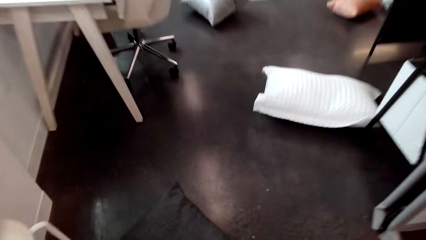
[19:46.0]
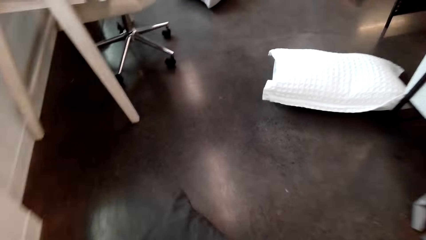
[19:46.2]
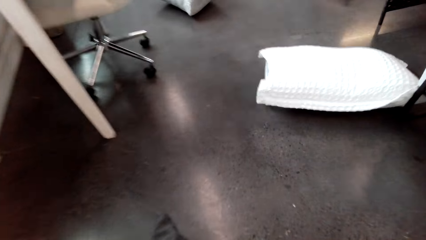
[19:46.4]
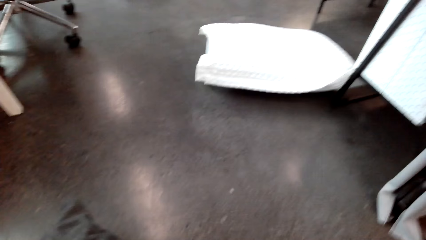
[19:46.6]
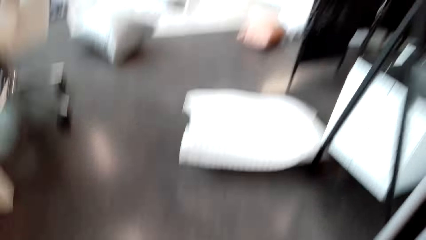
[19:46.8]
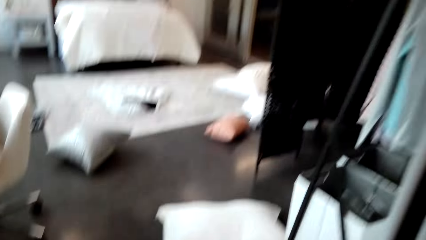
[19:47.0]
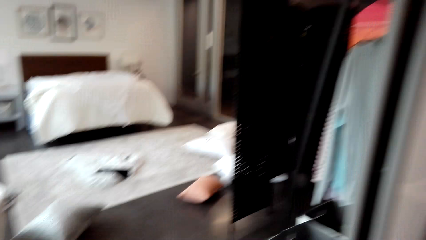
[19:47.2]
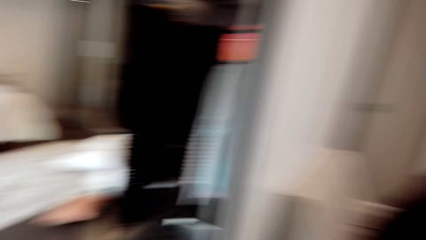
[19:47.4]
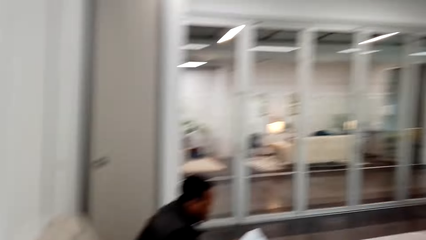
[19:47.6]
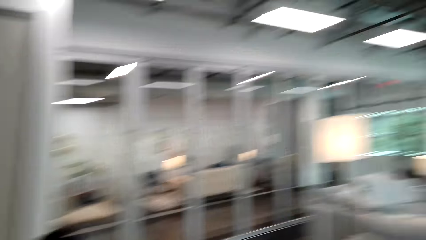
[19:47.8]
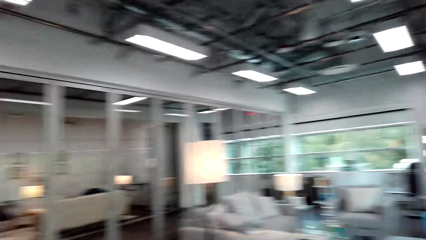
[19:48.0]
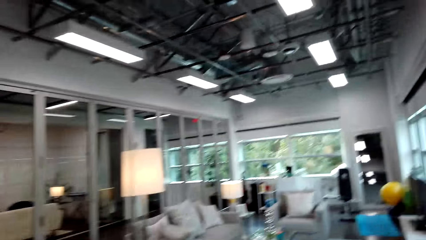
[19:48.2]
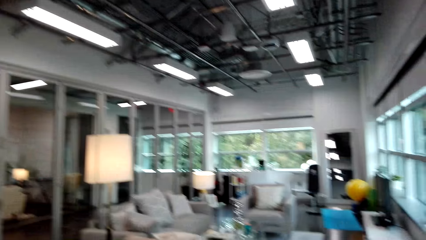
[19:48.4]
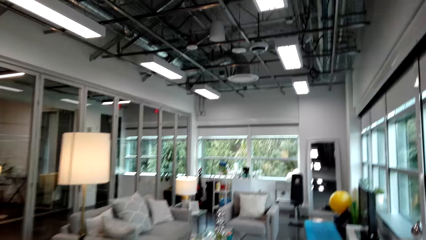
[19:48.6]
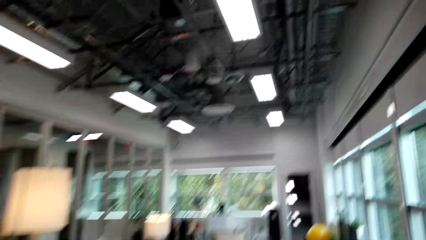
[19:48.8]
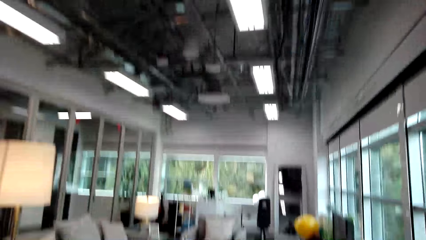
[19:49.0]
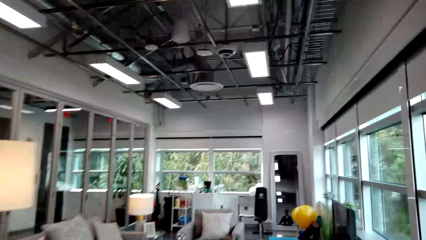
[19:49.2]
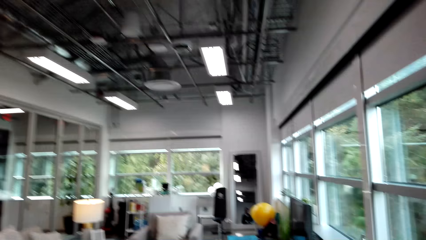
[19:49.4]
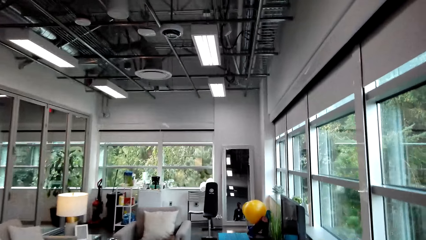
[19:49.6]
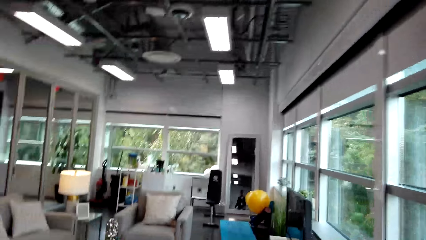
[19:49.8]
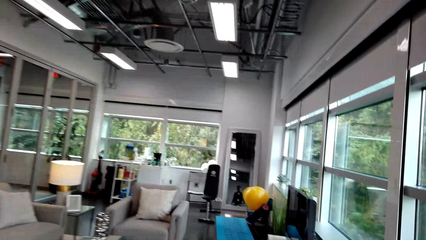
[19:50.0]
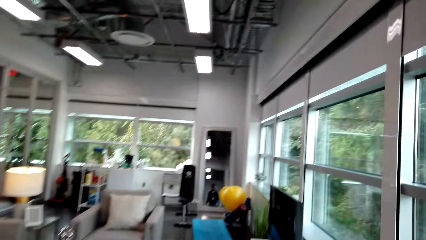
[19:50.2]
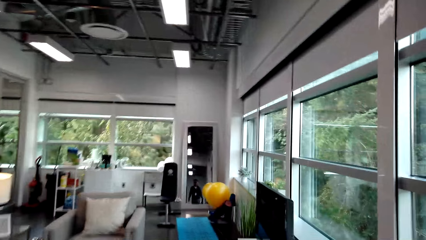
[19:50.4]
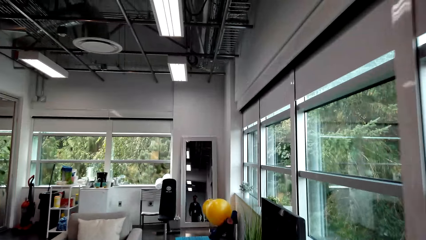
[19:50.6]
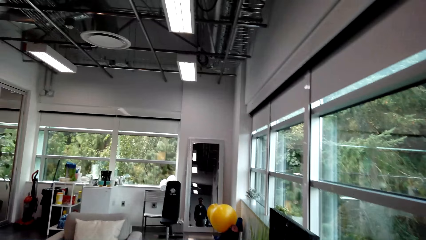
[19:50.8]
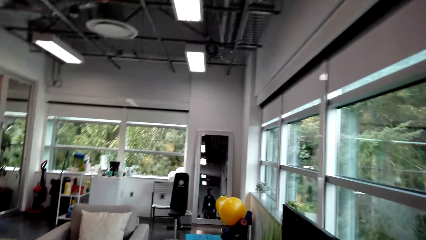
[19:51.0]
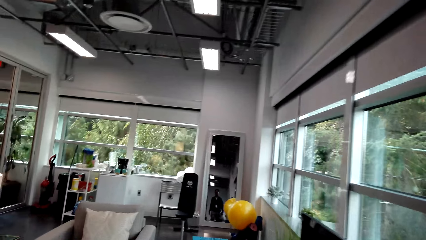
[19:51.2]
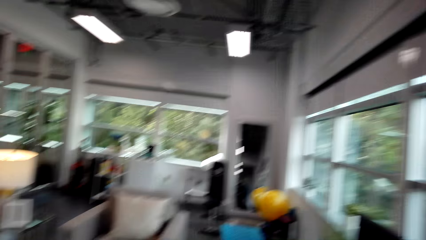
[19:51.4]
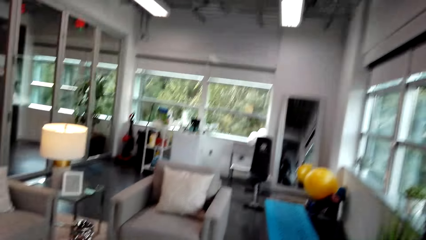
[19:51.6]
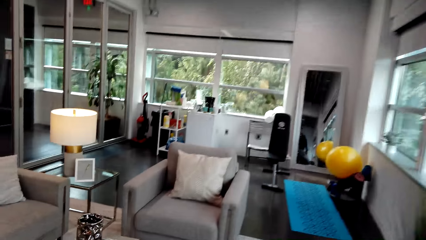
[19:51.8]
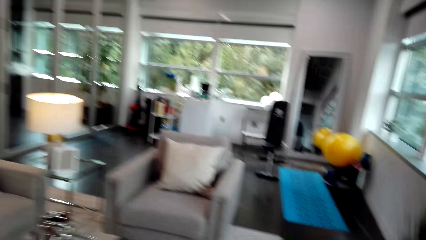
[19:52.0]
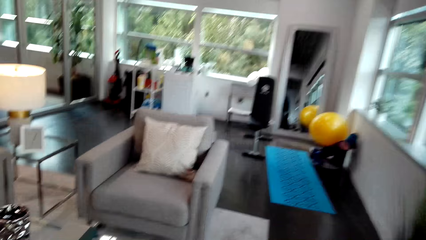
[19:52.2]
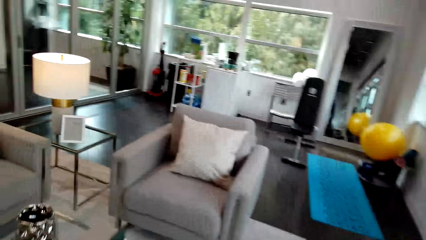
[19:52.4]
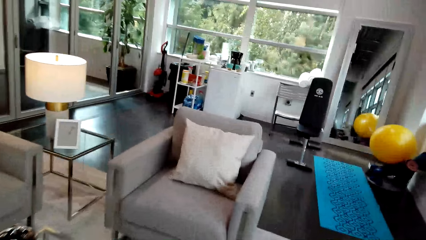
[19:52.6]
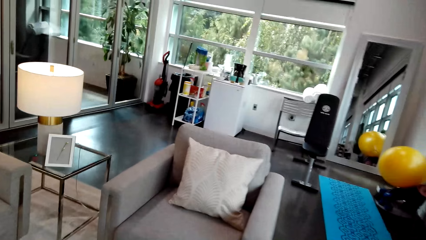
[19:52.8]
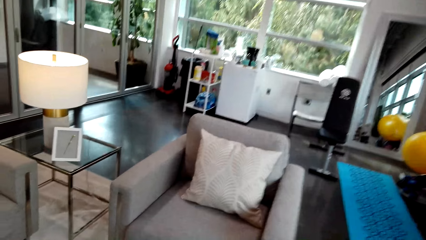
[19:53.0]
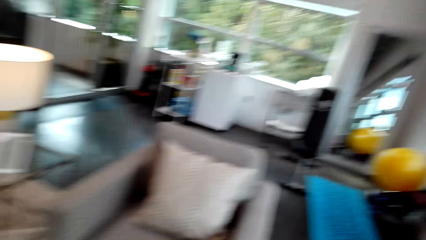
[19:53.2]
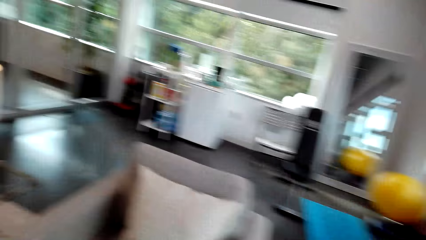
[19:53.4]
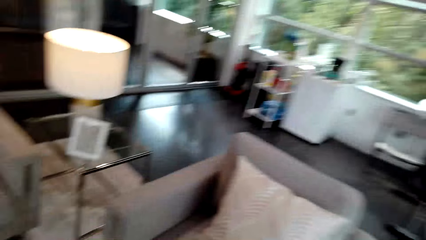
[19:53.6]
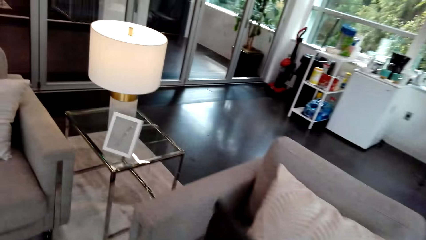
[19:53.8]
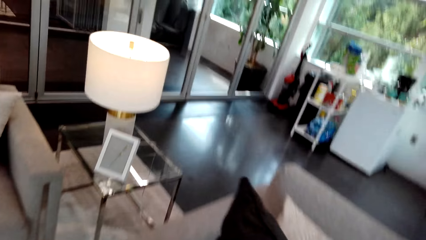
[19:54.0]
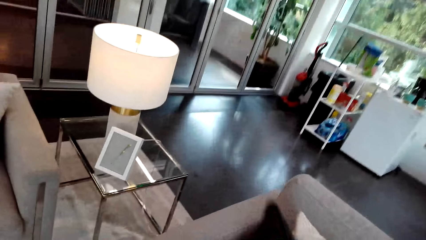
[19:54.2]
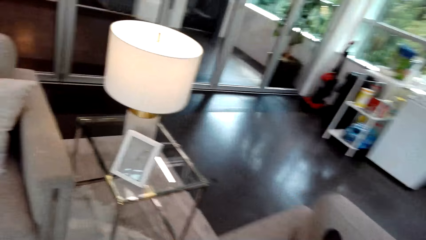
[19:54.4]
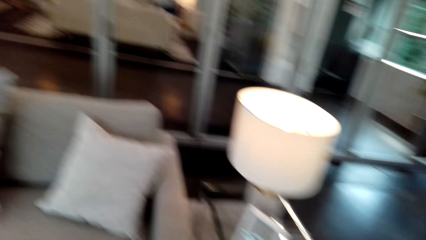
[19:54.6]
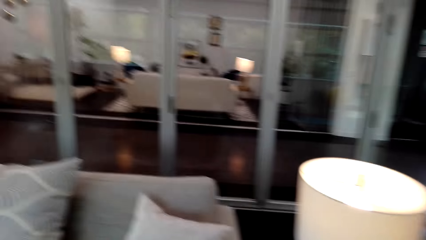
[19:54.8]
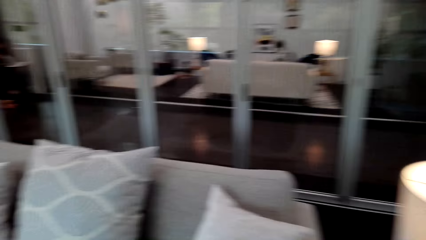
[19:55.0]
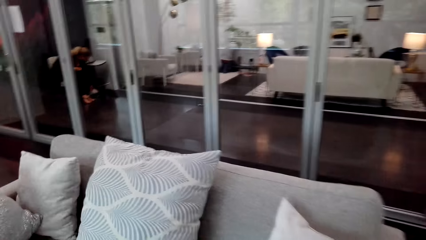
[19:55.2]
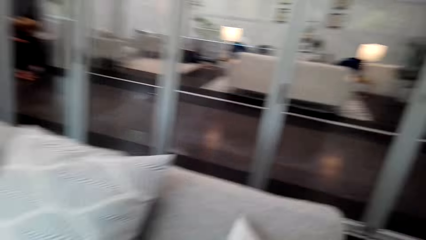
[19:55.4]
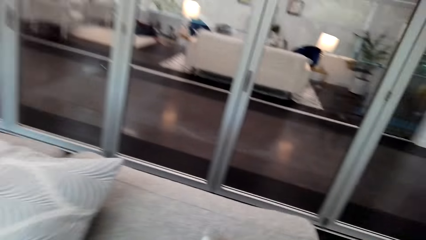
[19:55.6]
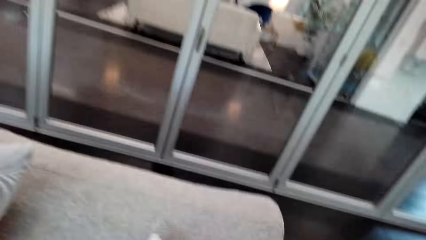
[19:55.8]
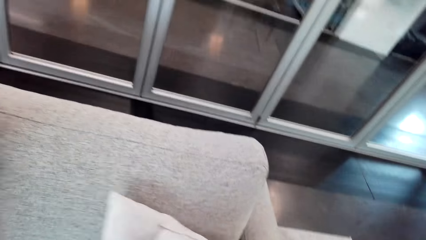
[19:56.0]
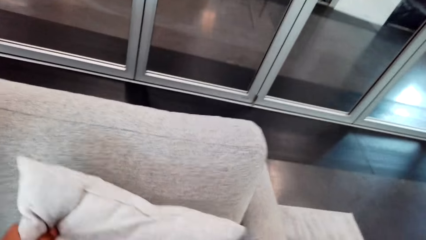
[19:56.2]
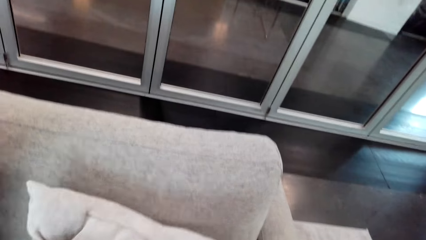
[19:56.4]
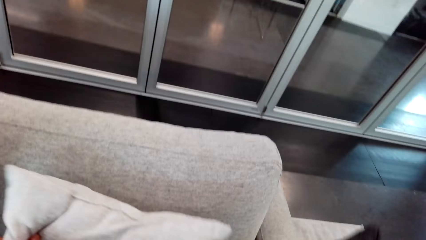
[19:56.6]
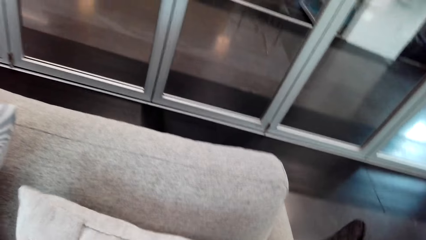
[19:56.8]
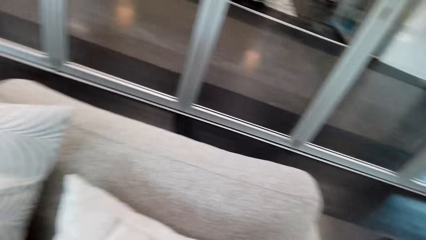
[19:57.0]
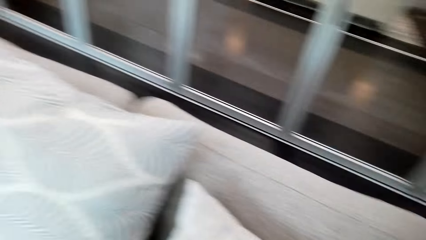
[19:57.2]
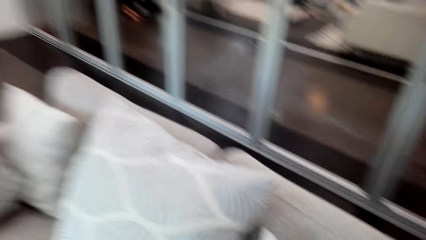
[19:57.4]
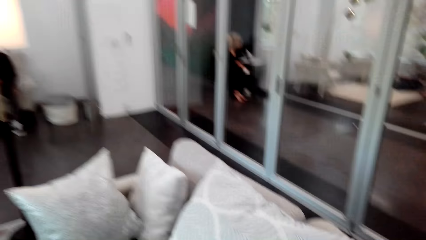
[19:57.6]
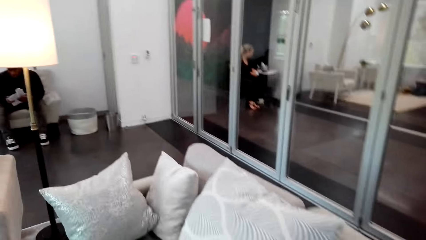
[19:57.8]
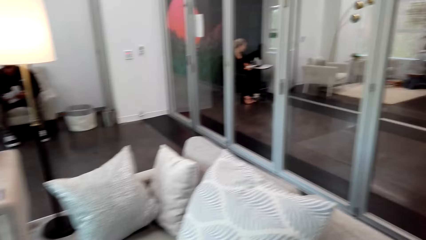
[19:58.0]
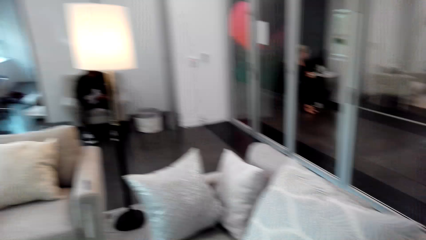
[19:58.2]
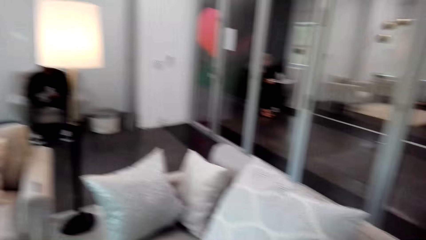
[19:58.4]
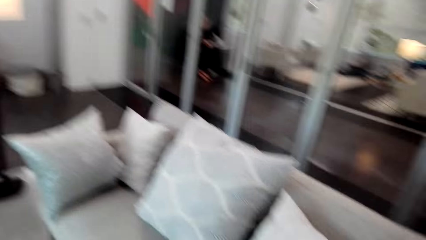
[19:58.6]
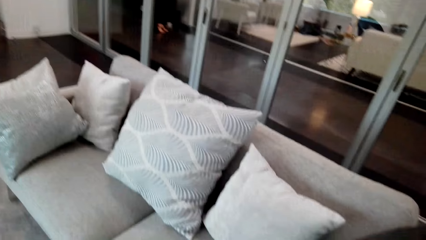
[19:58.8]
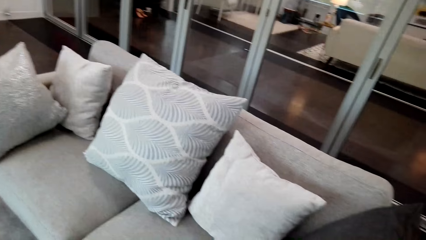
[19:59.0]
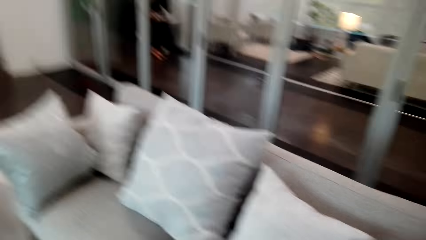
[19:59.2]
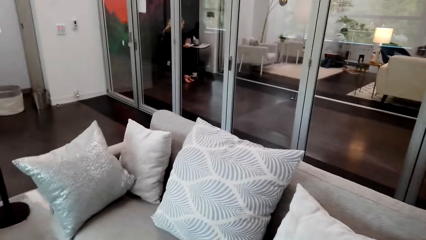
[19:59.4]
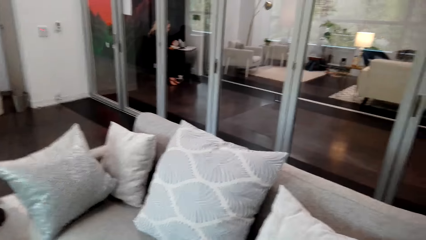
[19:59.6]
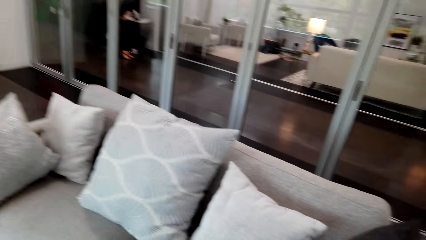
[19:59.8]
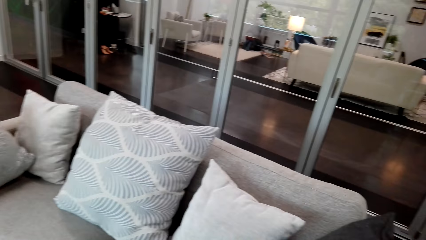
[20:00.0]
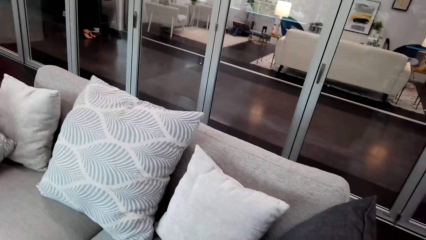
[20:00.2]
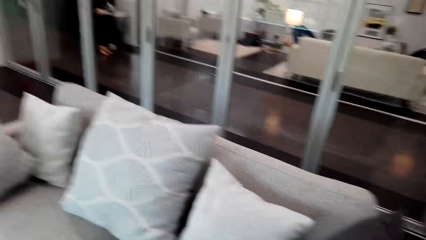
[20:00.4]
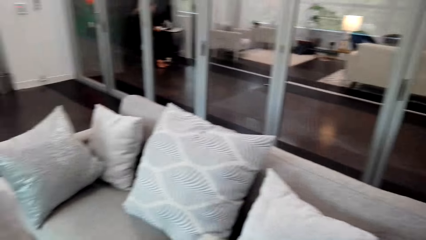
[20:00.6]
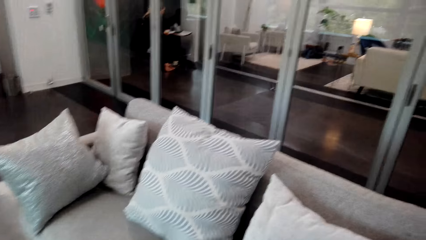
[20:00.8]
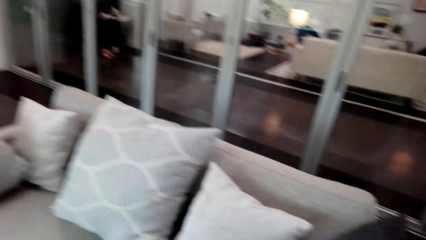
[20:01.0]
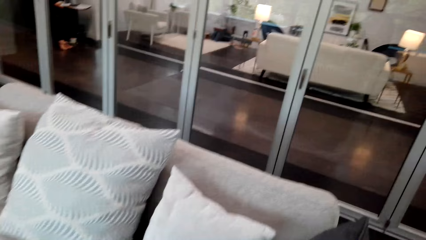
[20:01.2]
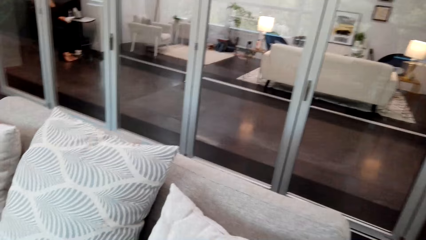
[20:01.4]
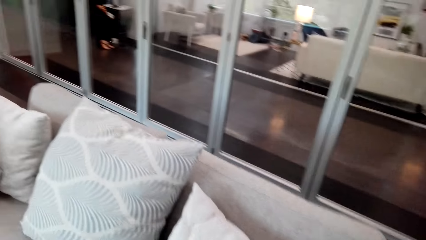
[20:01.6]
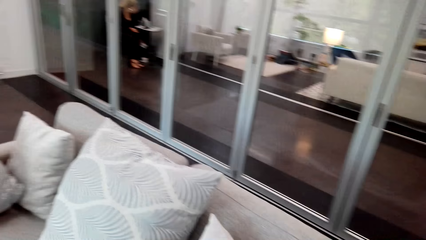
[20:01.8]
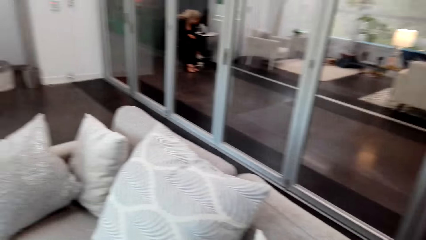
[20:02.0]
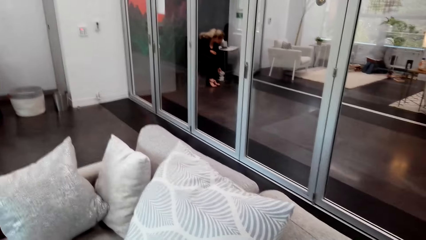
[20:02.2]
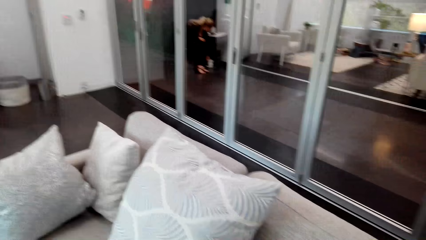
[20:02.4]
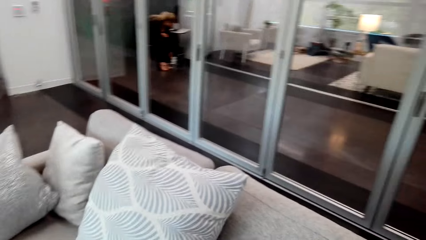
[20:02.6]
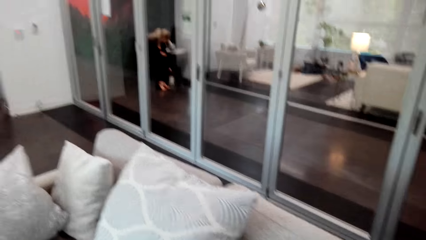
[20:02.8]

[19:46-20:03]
The camera wearer picks up a throw pillow from the floor. They place the throw pillow on the seat. They adjust the throw pillow on the seat. They look around.
